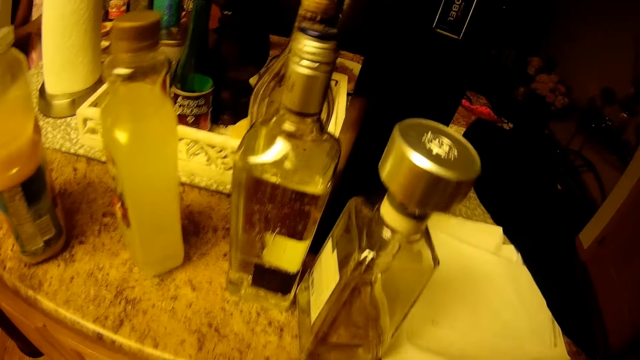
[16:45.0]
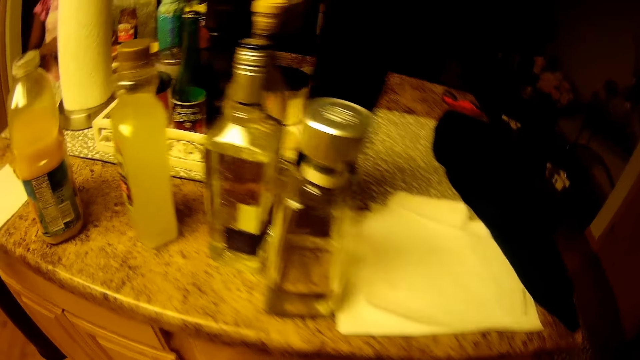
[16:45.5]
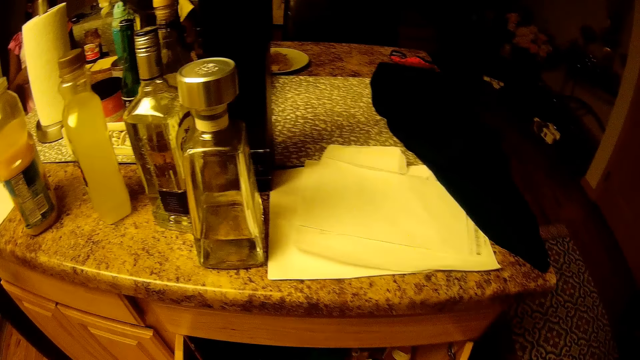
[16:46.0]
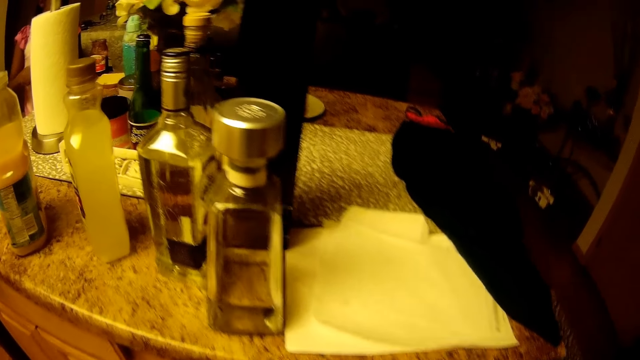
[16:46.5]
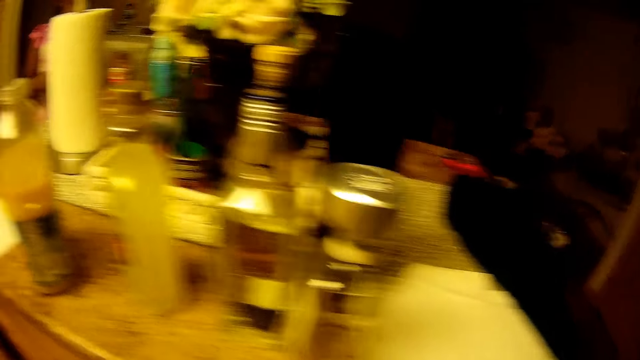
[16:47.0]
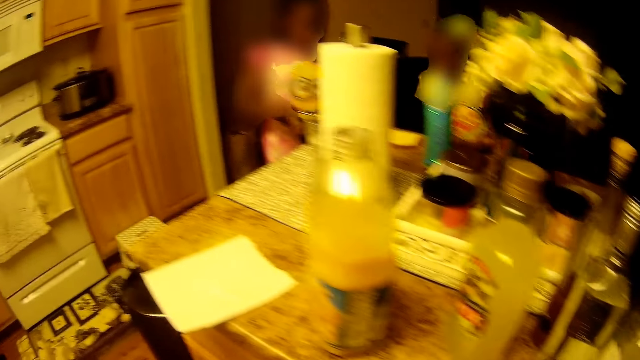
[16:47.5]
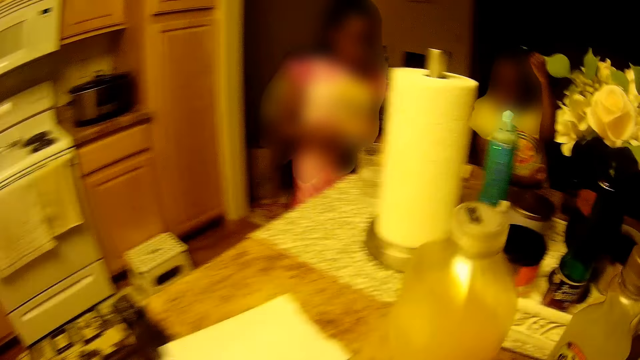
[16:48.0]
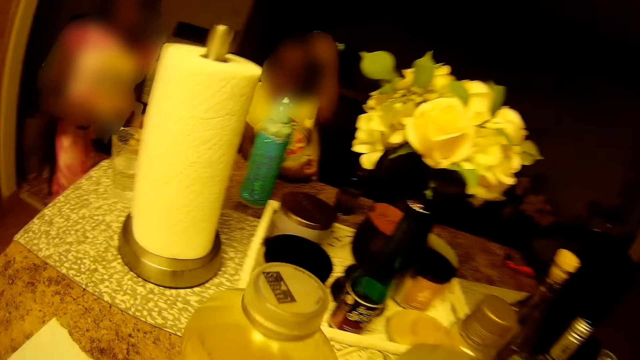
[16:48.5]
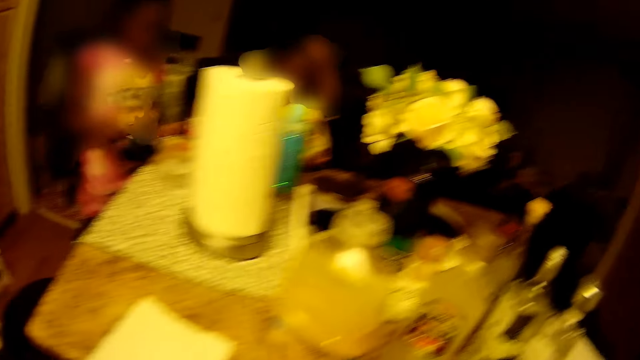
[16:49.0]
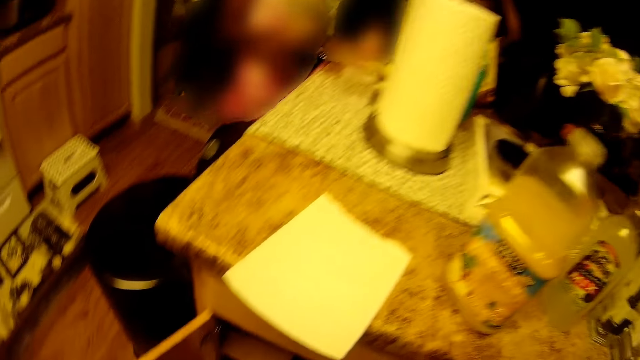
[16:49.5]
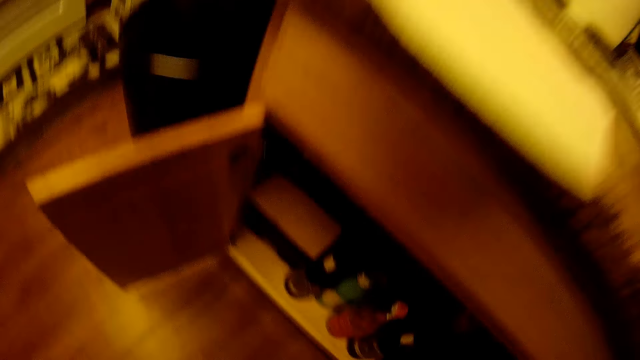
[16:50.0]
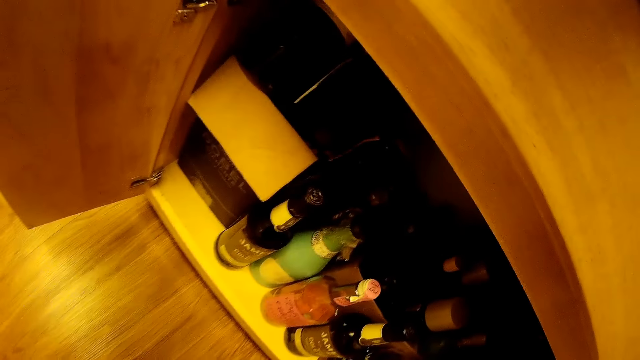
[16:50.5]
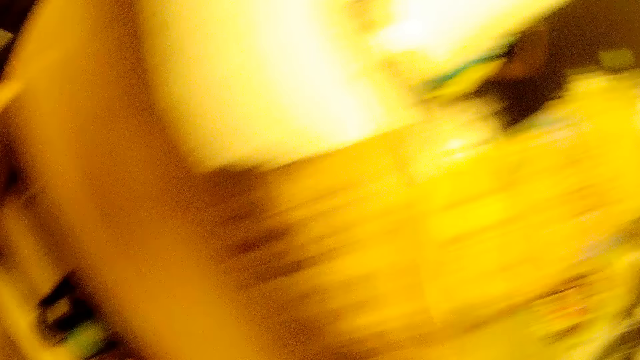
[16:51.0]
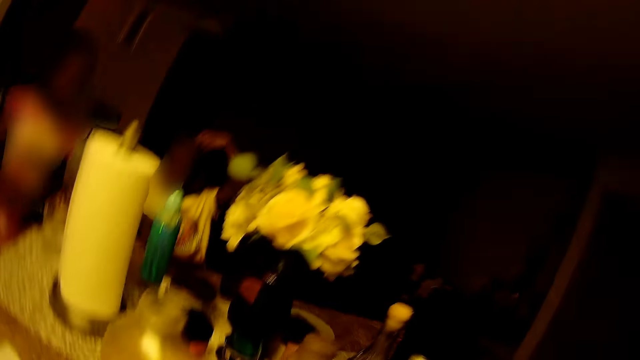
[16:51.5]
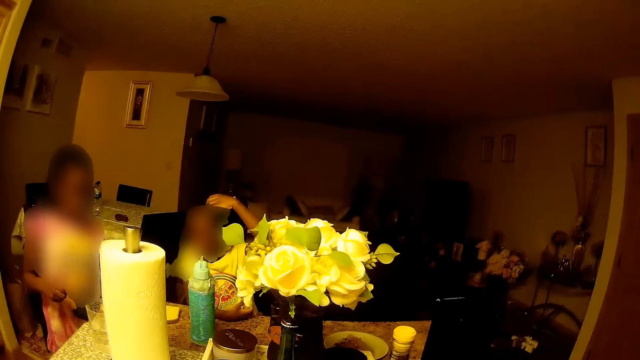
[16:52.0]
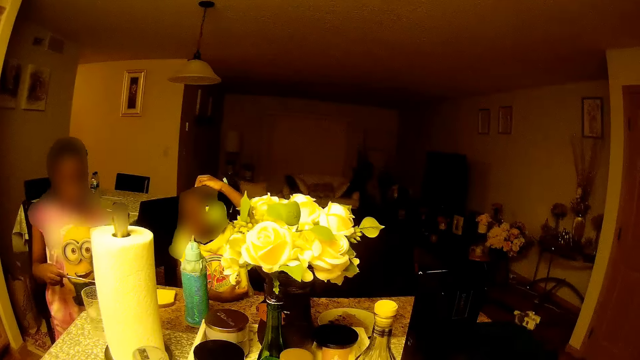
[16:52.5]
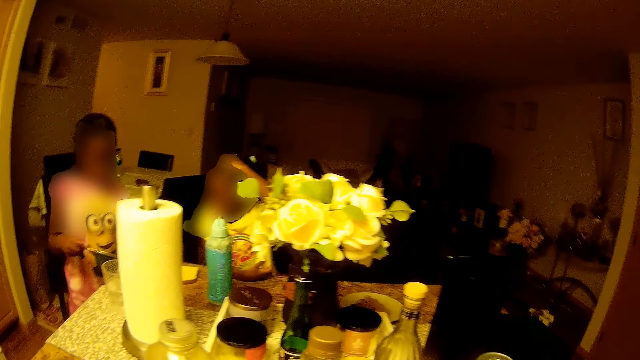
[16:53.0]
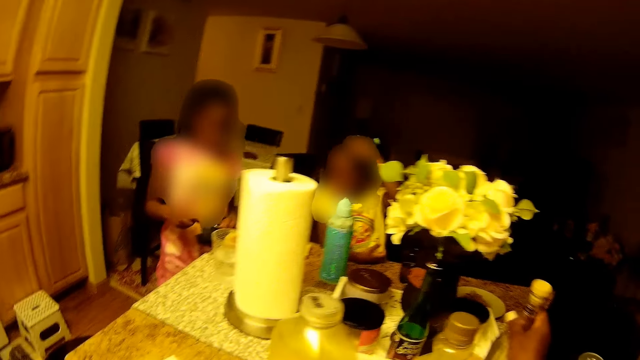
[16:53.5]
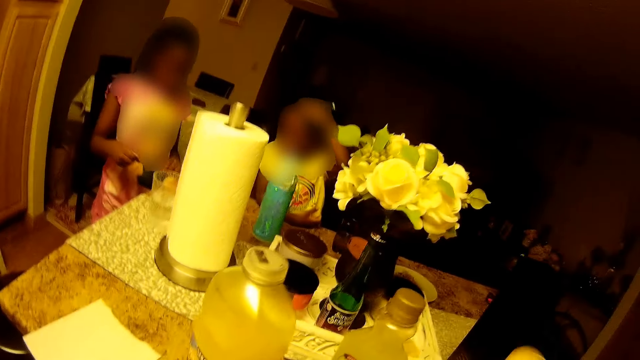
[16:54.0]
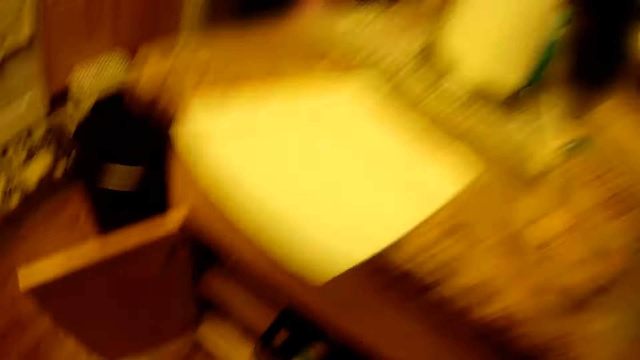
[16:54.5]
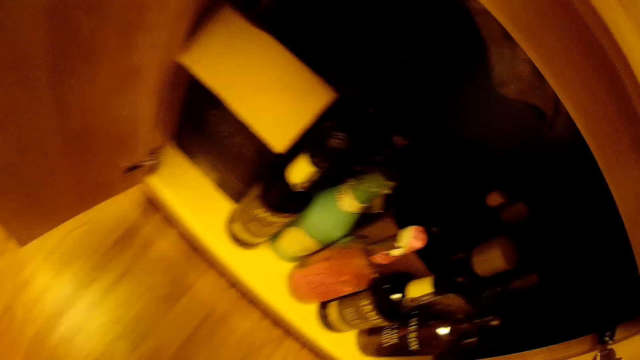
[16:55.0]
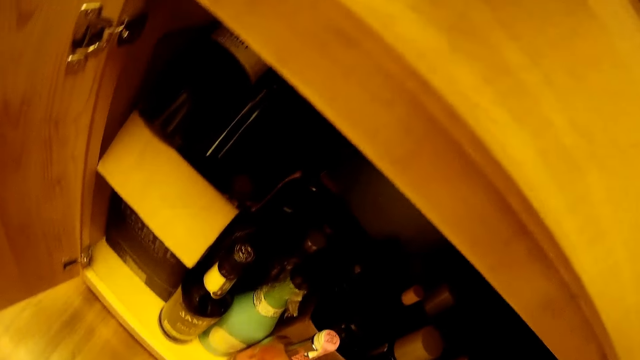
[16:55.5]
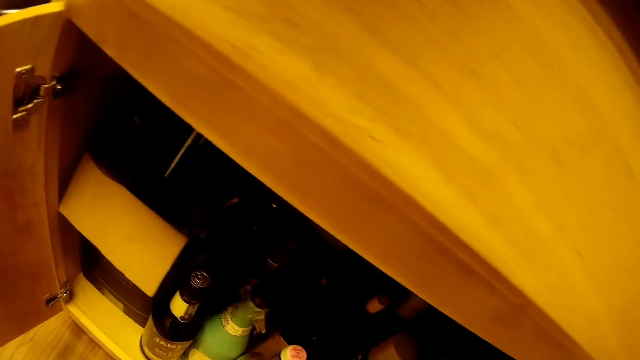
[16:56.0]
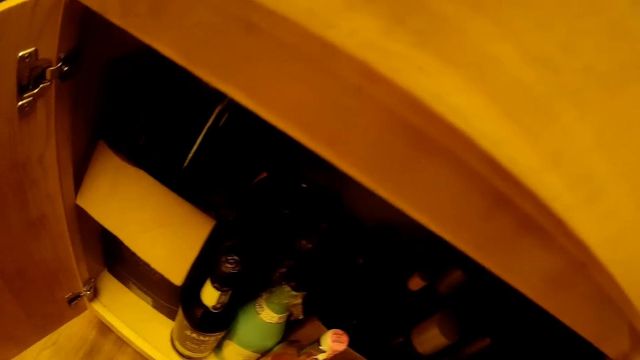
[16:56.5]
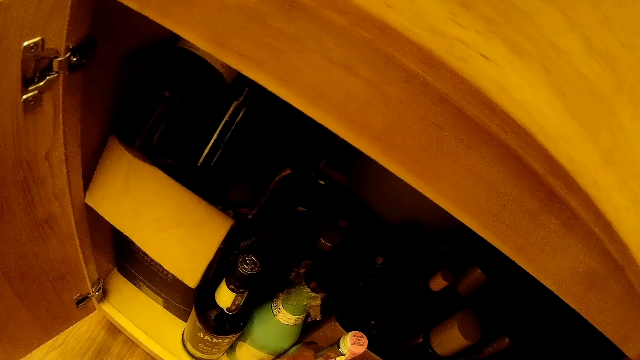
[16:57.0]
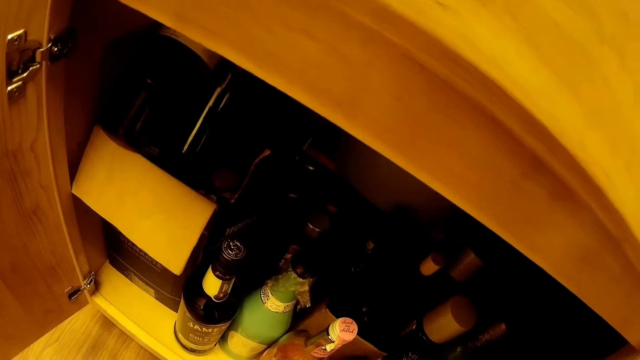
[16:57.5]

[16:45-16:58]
The camera wearer picks a bottle from the table with her right hand.

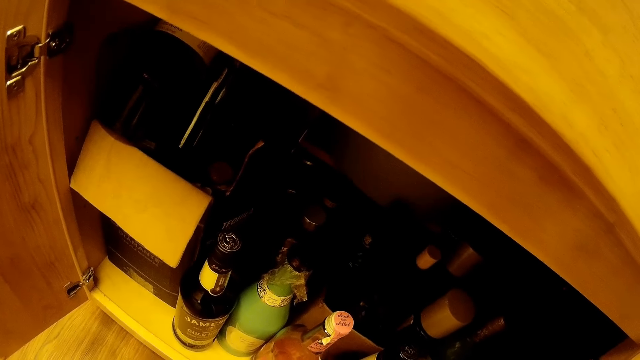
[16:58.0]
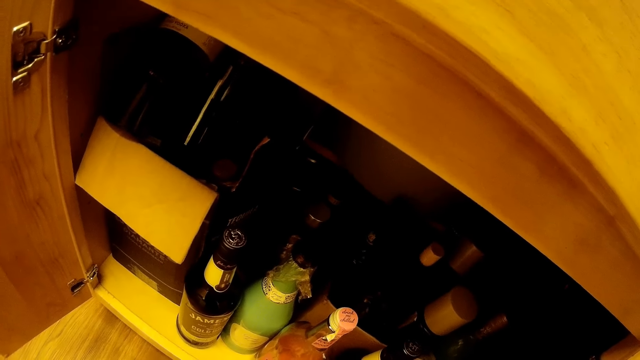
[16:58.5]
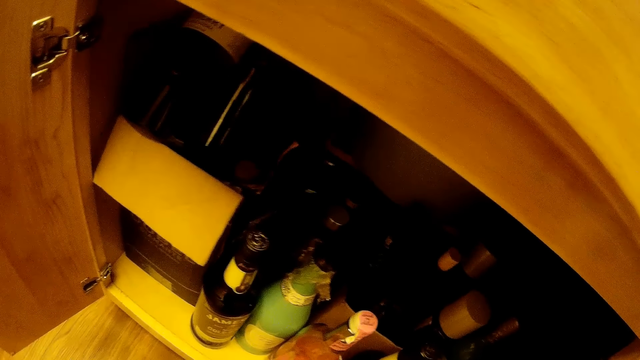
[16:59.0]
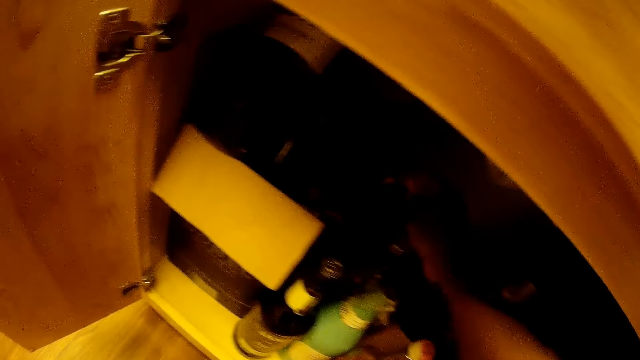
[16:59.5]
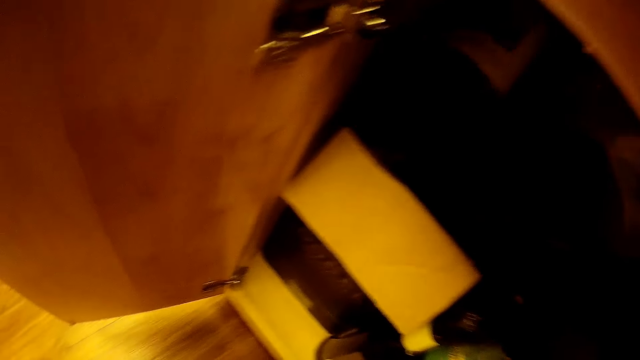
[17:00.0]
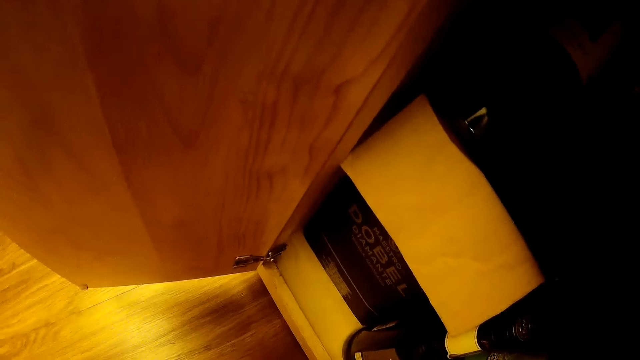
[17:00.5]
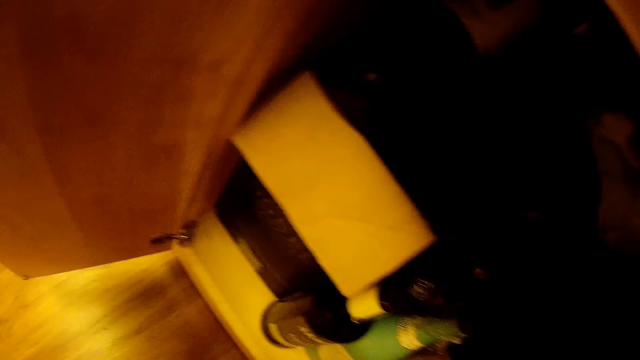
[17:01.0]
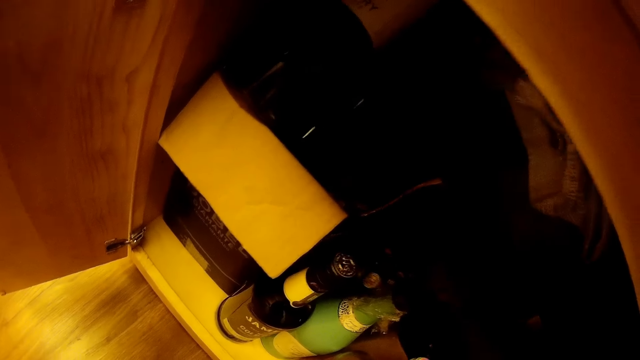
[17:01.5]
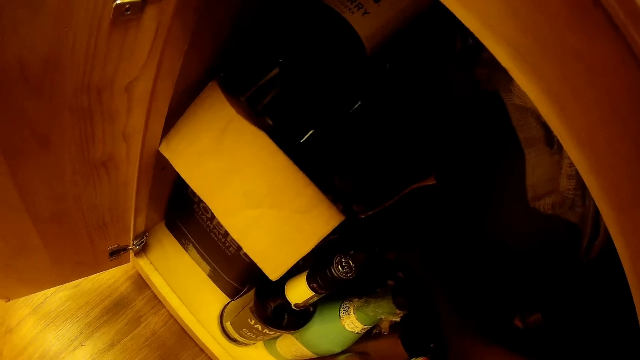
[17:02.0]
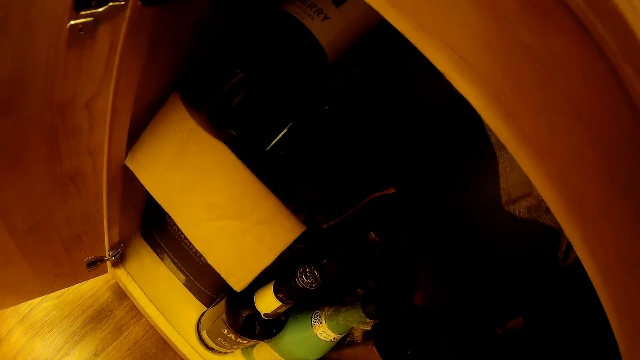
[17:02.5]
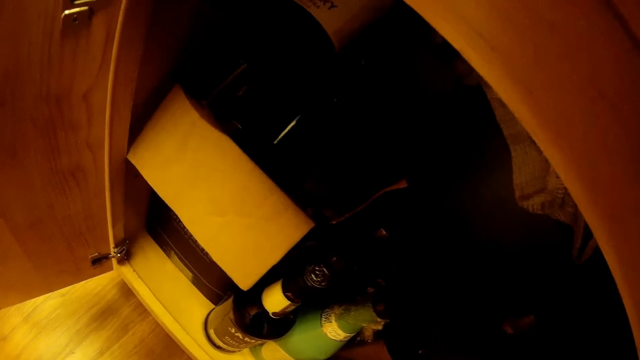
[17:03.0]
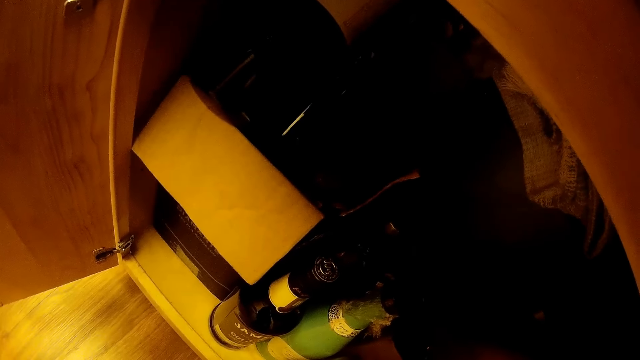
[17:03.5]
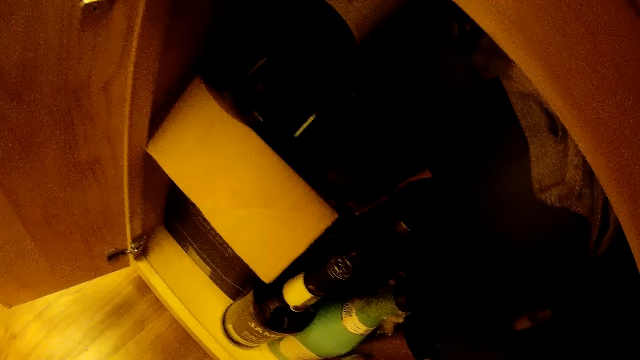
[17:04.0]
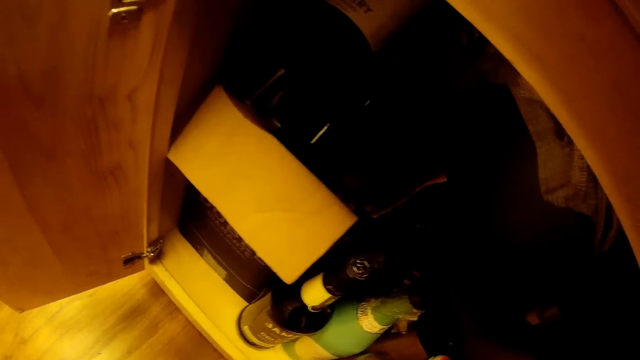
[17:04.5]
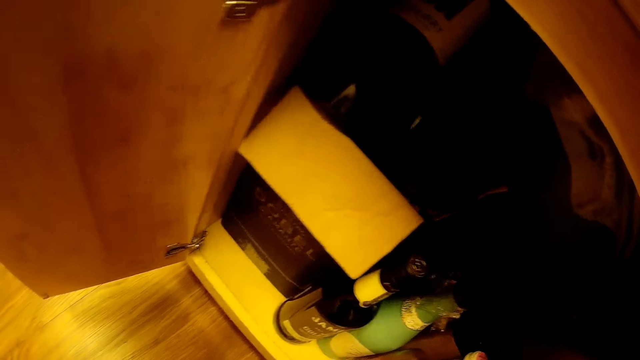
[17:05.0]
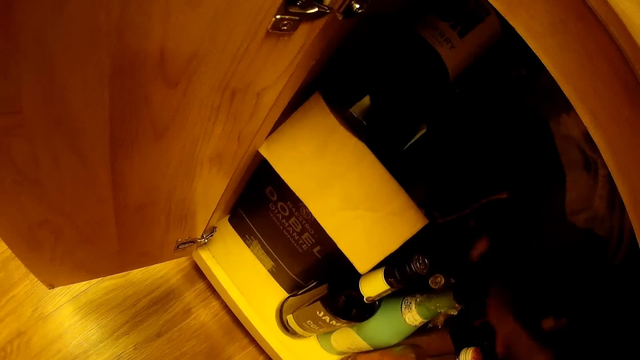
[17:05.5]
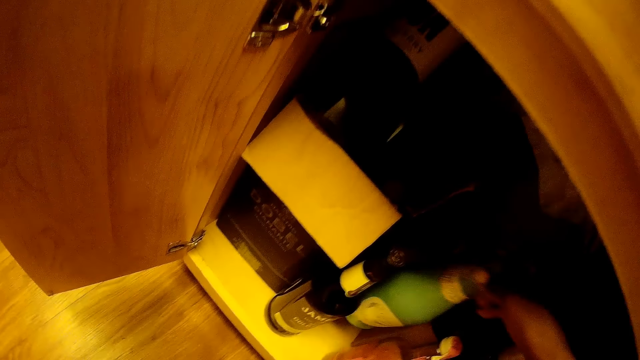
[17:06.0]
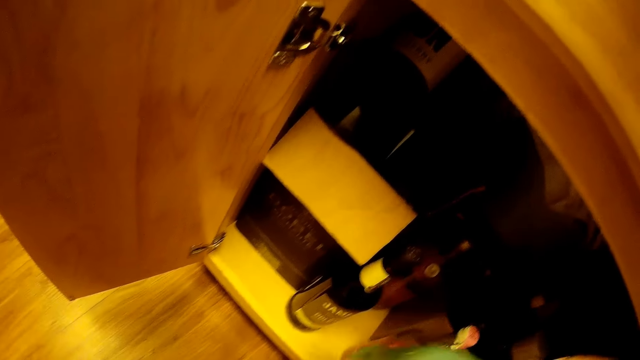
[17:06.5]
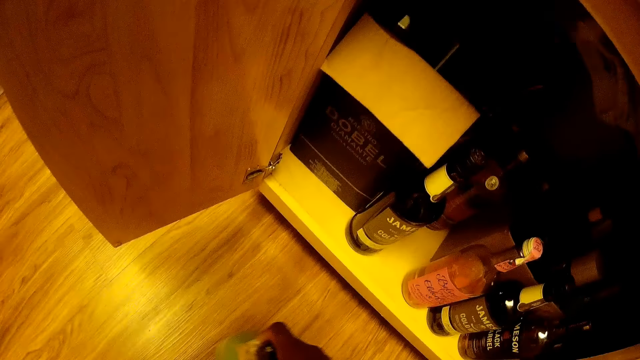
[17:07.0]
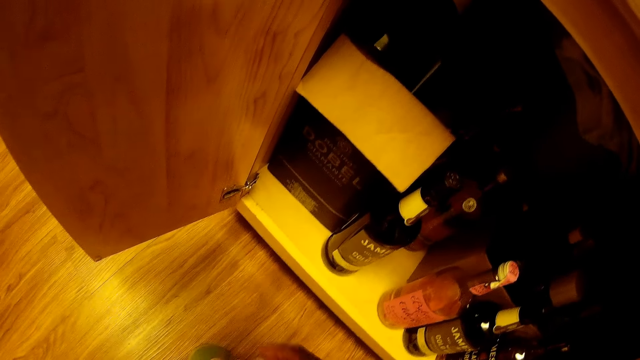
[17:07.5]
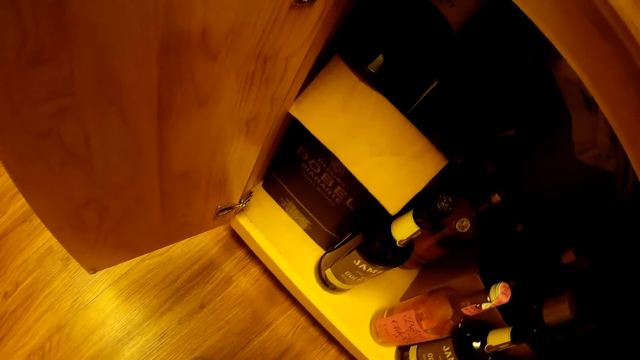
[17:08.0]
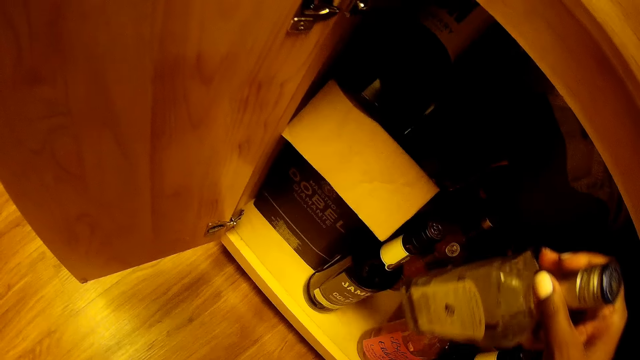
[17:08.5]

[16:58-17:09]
The camera wearer touches a bottle. She arranges the bottles in the cabinet with her right hand. She picks a bottle from the cabinet with her right hand. She places the bottle in her right hand on the floor.
